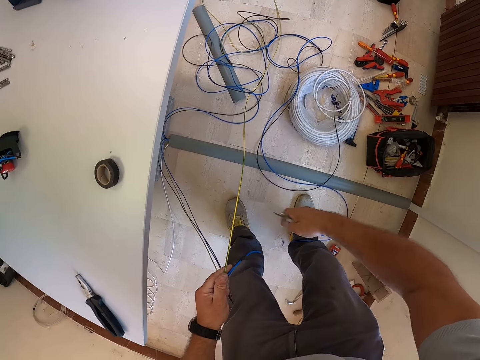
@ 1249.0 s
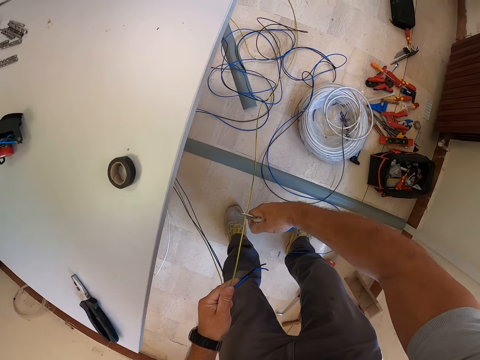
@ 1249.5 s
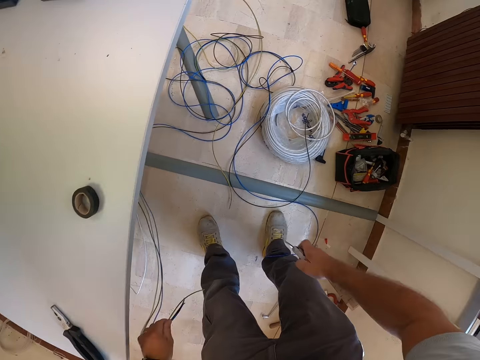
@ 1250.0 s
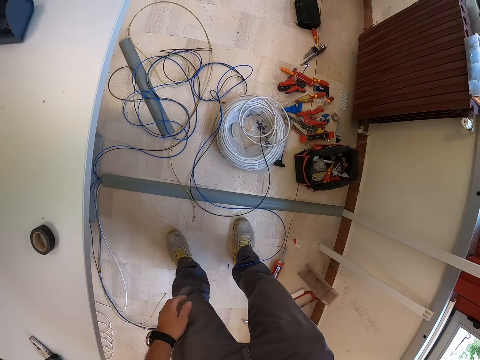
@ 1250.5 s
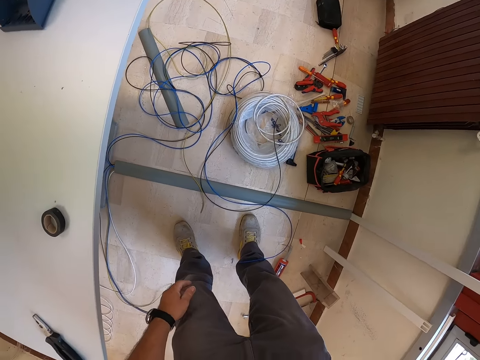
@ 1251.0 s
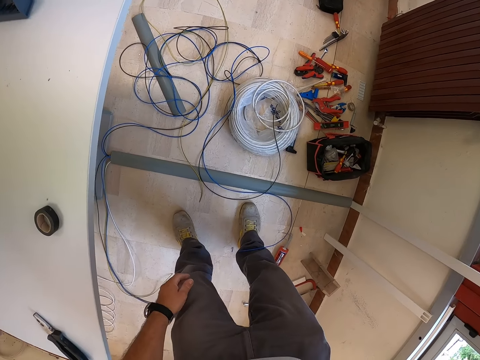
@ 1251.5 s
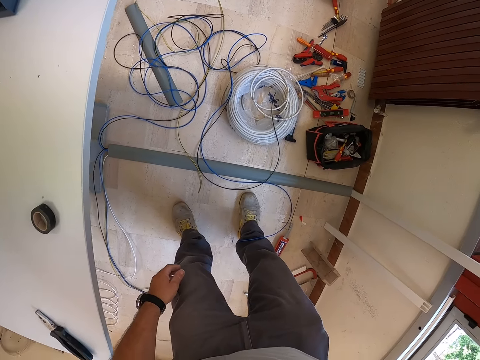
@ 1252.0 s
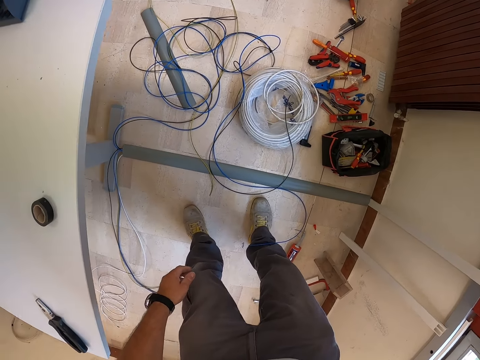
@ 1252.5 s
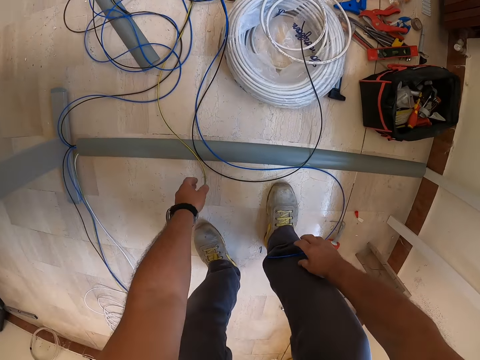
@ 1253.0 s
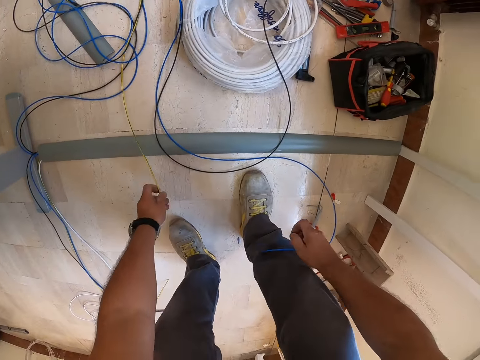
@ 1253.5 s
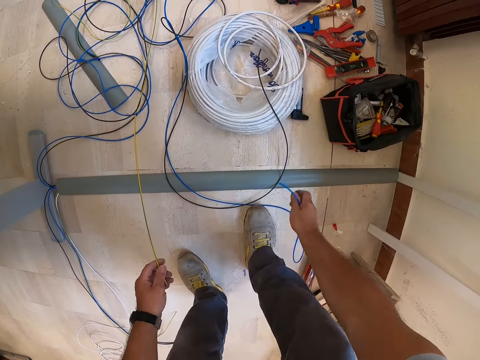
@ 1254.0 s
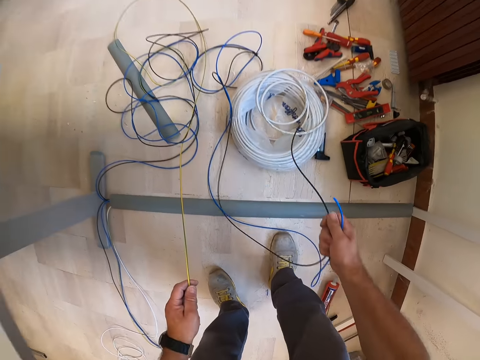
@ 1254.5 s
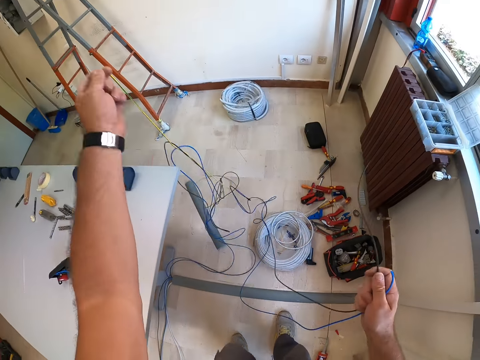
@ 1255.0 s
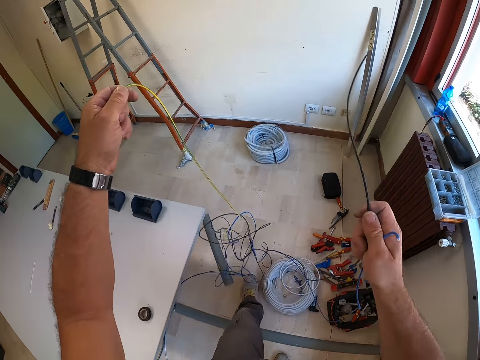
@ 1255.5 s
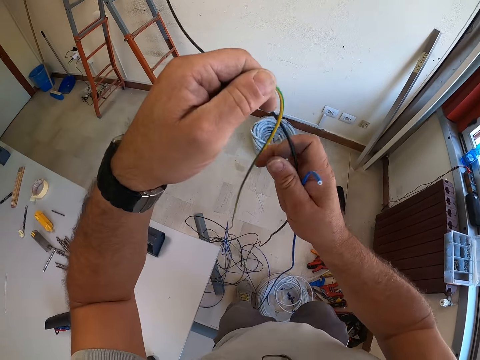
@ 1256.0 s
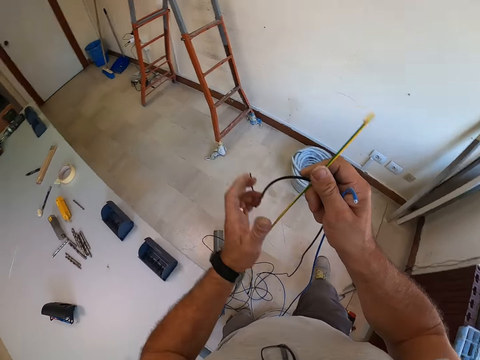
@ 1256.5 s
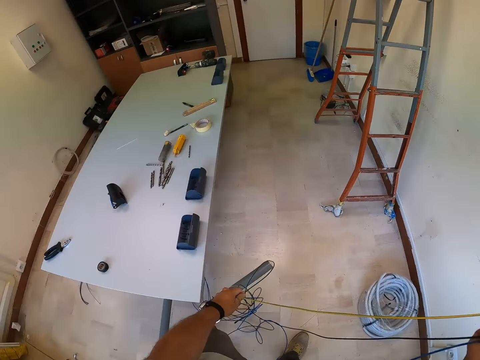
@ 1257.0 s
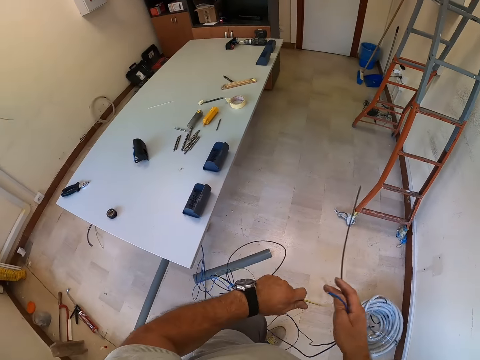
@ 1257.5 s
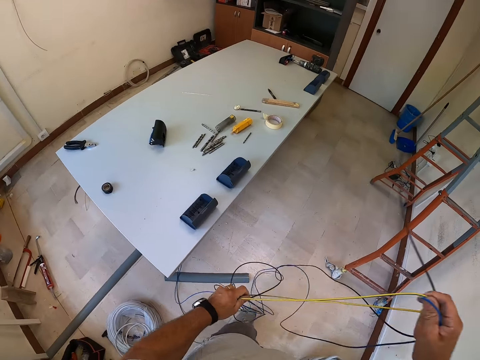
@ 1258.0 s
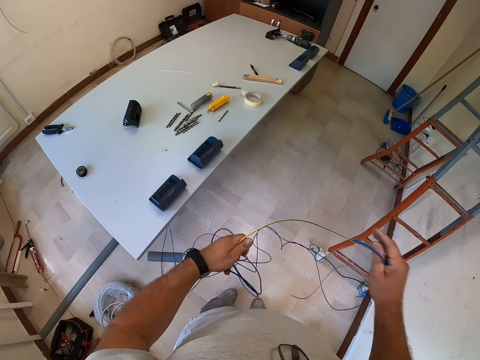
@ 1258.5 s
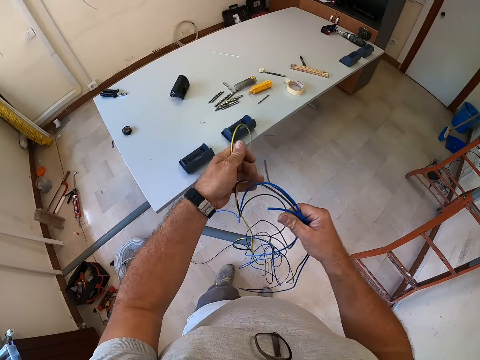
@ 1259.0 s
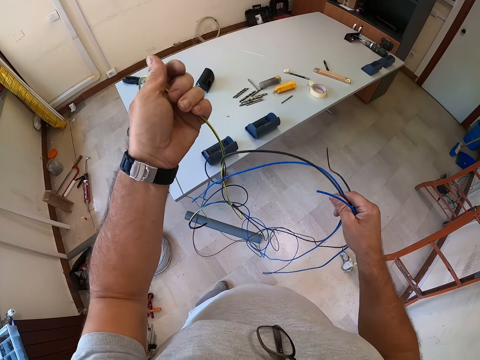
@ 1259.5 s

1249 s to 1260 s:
The camera wearer cuts the wire with the pliers. He drops the wires on the floor. He puts the pliers back into his pocket. He bends down and picks the wires from the floor. He stands up. He stares at the wire. He holds the wire. He sorts the wires. He pulls the wires.

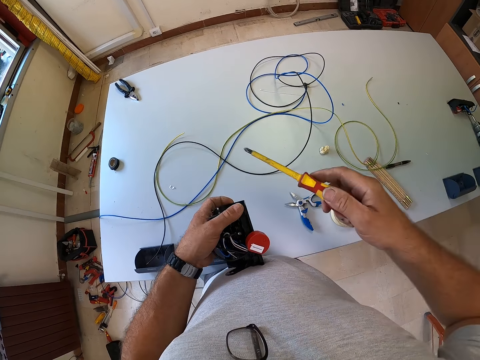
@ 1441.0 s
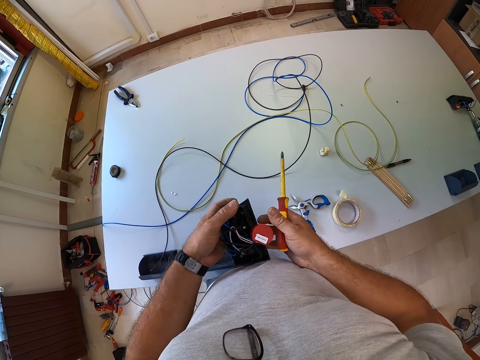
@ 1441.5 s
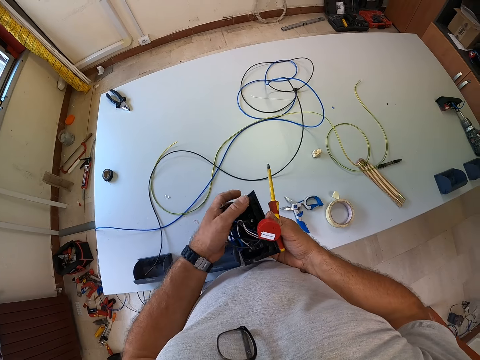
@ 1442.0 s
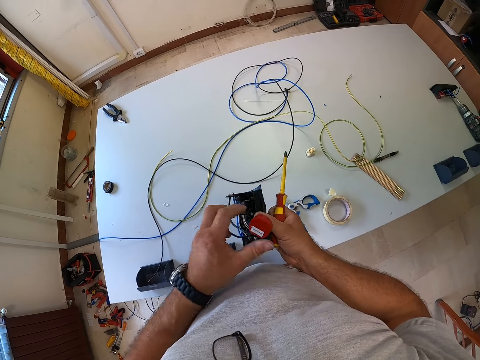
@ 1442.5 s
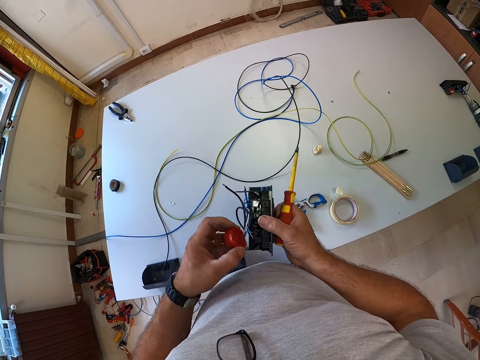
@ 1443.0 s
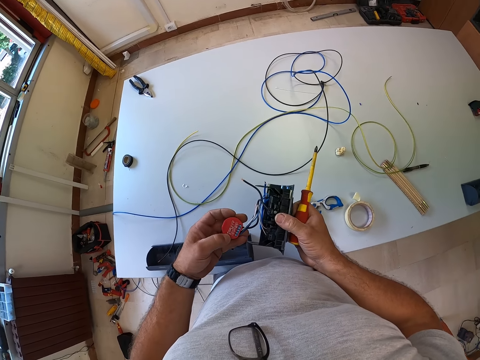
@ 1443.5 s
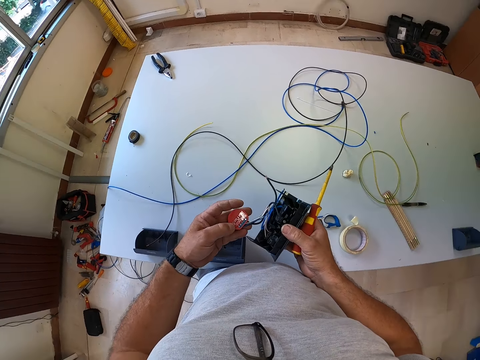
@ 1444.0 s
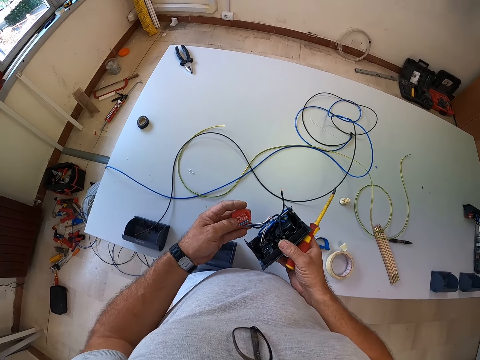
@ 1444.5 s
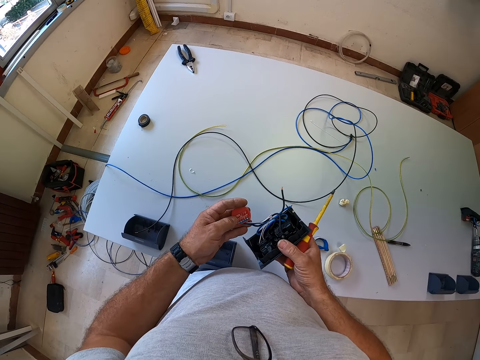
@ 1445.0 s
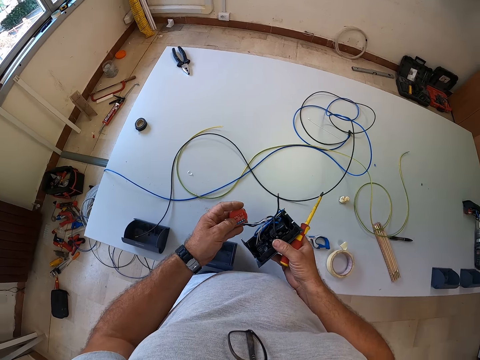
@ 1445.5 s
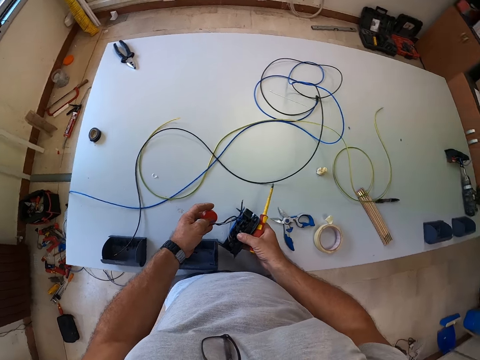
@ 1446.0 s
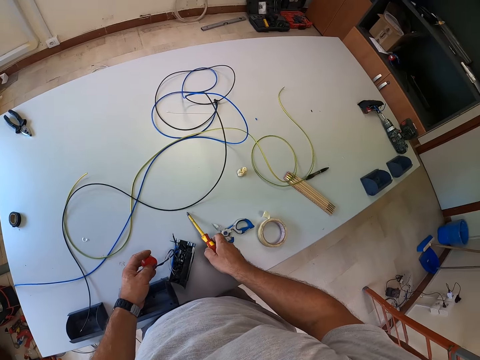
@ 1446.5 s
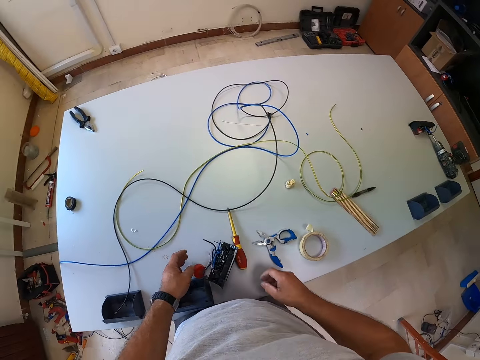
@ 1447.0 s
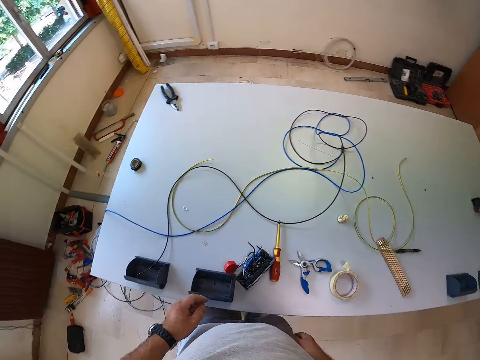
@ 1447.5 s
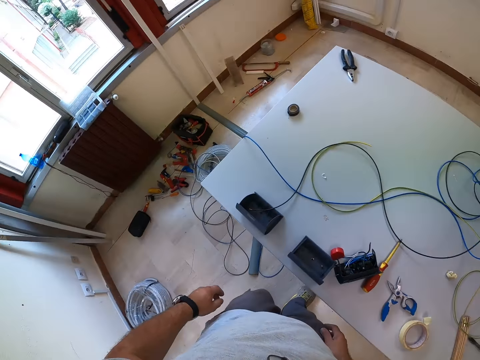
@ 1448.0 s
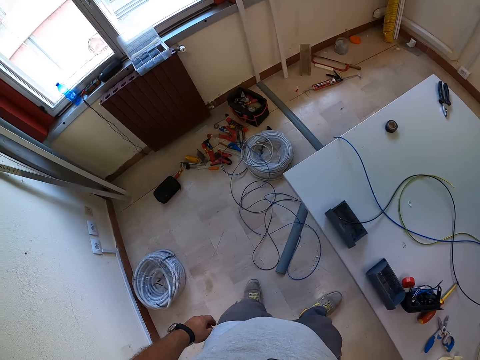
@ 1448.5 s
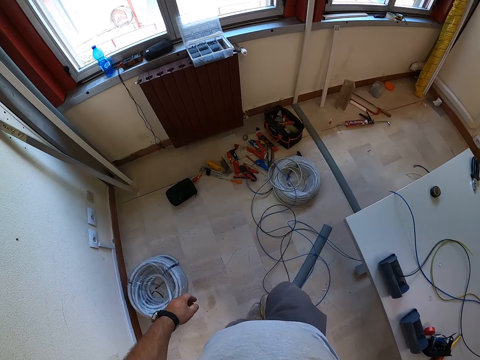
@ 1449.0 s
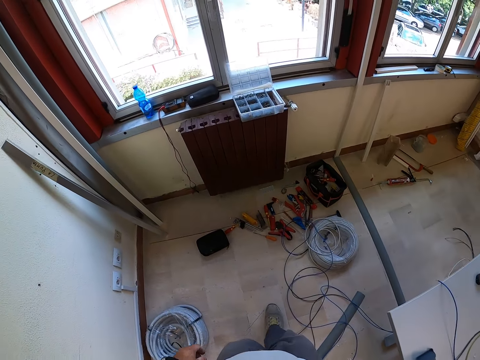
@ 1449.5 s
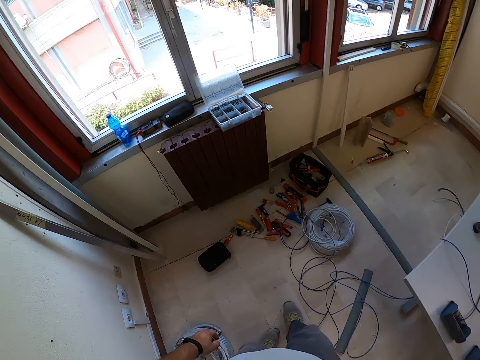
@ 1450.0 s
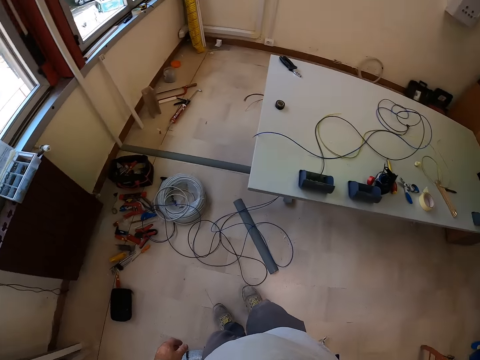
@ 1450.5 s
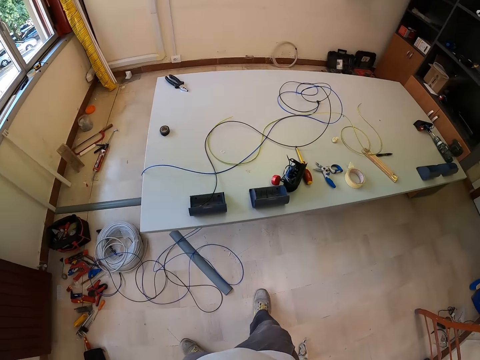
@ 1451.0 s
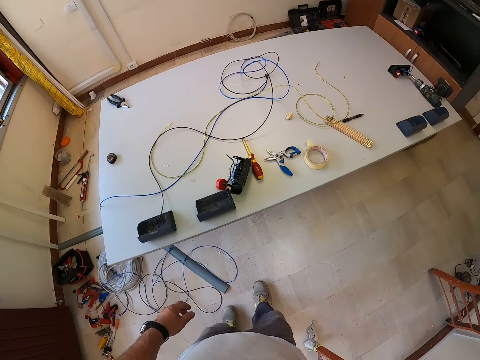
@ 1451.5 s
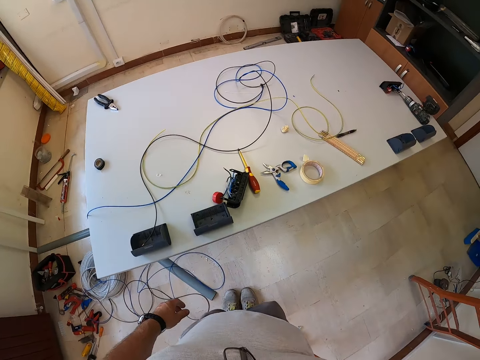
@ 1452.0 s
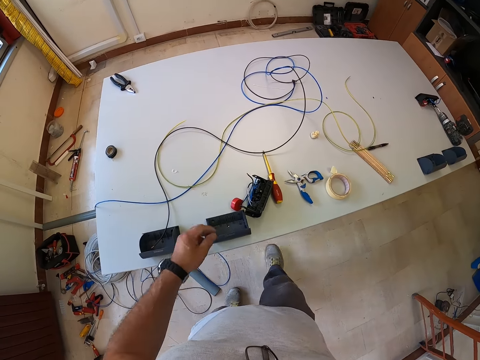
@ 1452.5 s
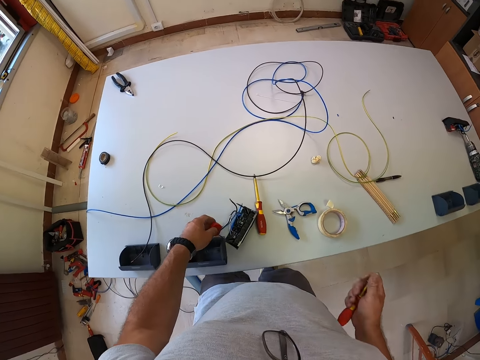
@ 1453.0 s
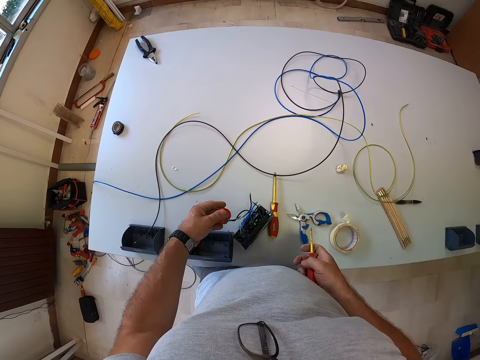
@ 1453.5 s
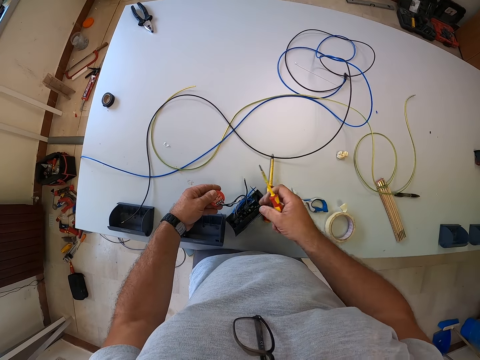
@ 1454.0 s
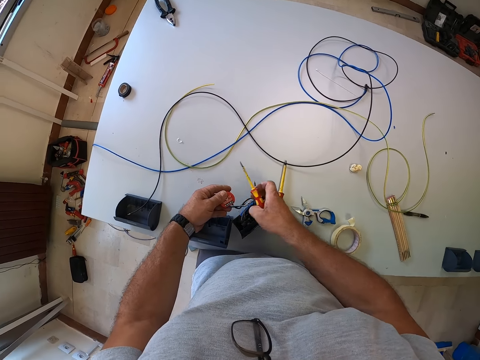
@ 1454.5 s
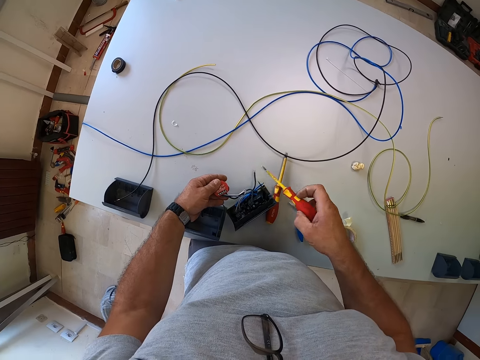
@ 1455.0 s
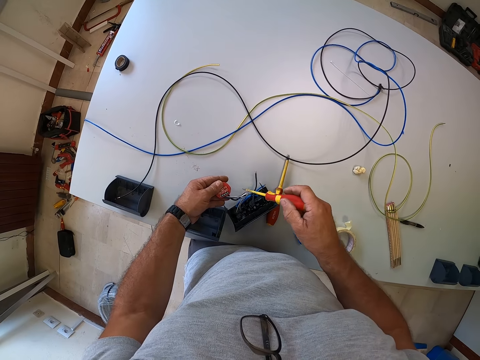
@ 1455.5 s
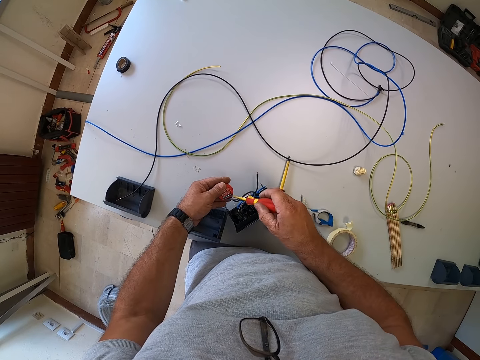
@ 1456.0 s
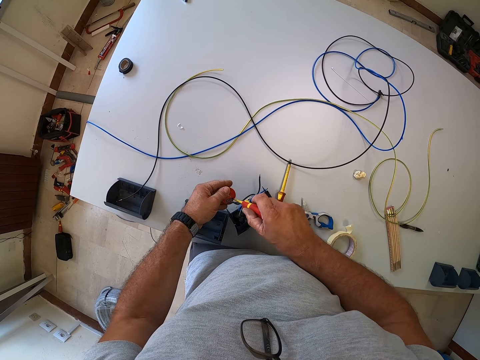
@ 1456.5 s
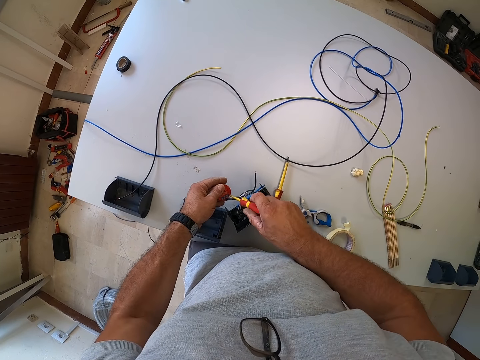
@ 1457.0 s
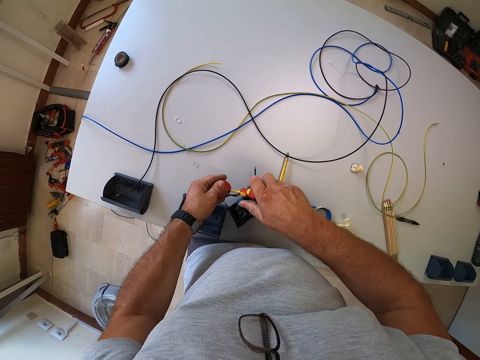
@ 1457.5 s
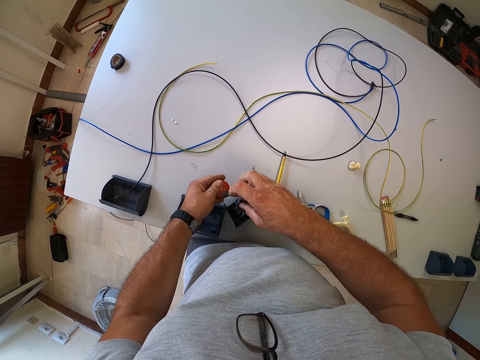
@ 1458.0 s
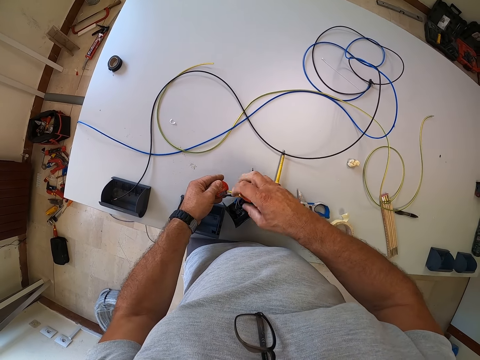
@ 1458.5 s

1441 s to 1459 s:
The camera wearer holds a component from the socket. He lifts a part of the machine. He drops the socket and the screwdriver on the table. He touches his jeans. He walks towards the window. He moves back and moves around the garage. He walks back to the table. He brings out the screwdriver from the pocket. He holds the component of the socket. He picks up the part of the machine. He fixes the part of the machine using the screwdriver. He loosens the screw on the component of the socket with the screwdriver. He moves the machine.
